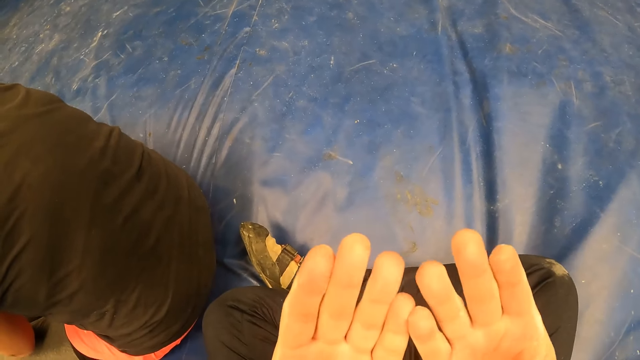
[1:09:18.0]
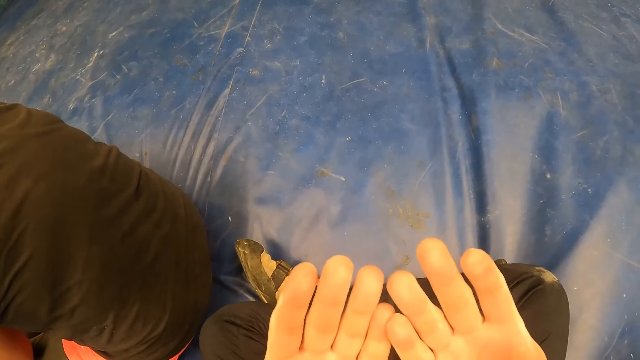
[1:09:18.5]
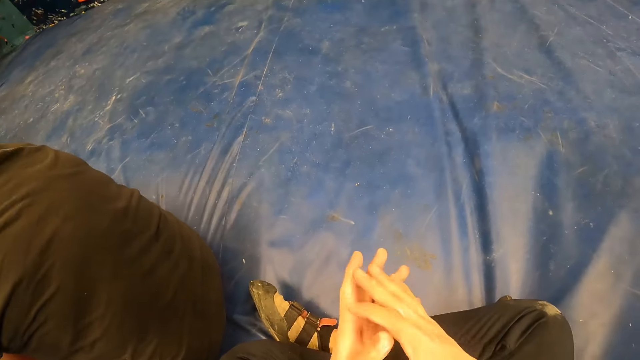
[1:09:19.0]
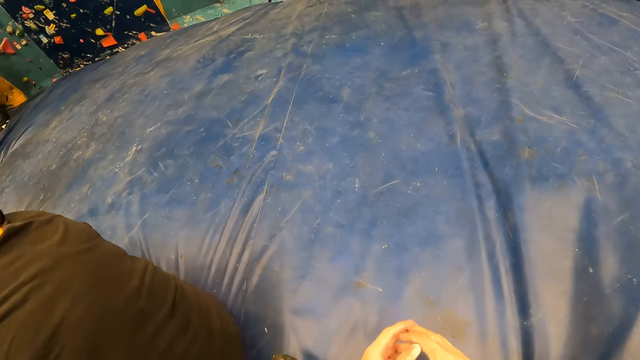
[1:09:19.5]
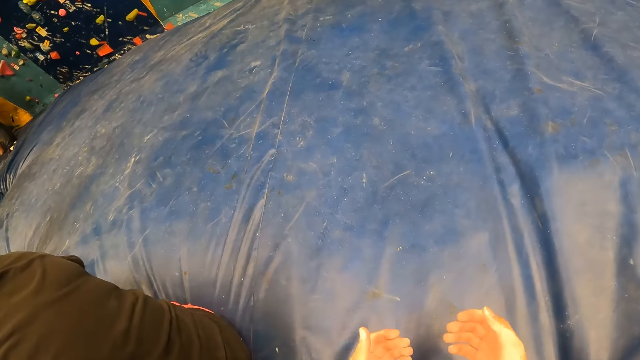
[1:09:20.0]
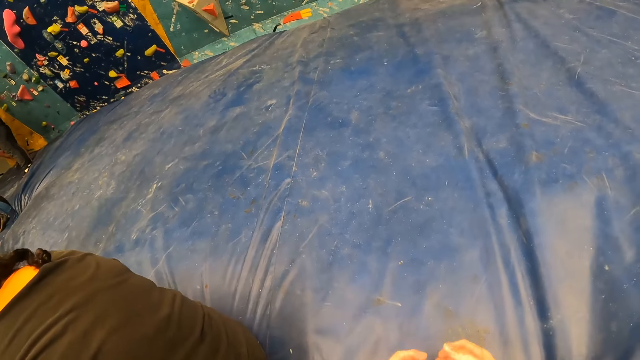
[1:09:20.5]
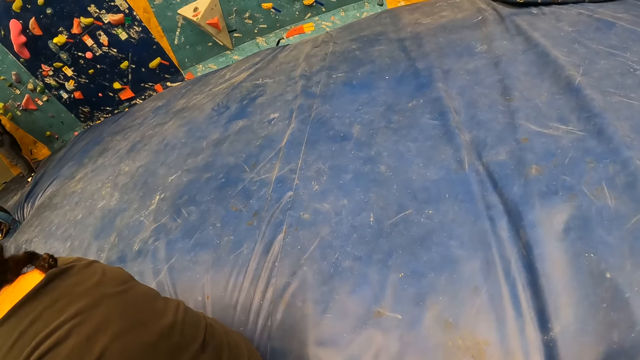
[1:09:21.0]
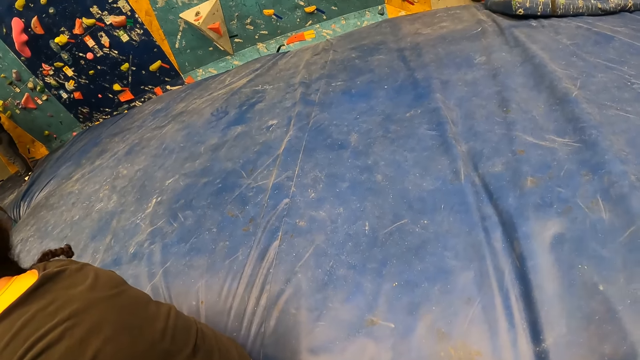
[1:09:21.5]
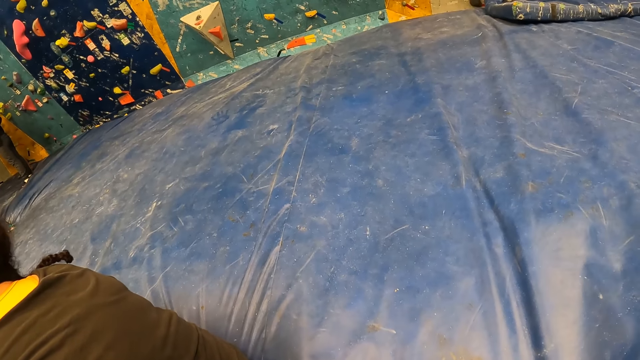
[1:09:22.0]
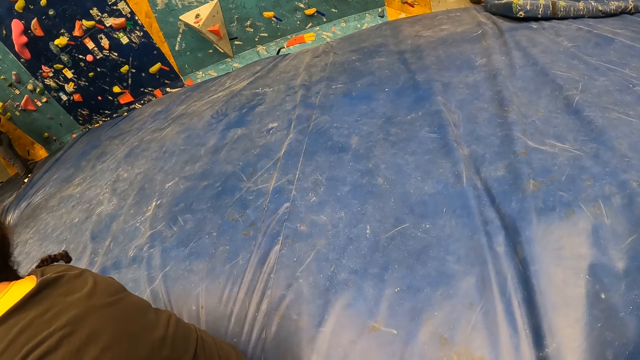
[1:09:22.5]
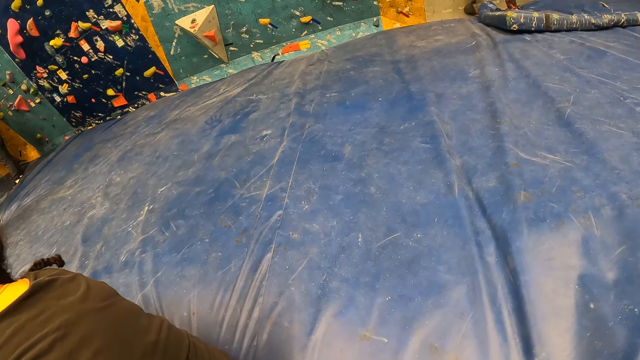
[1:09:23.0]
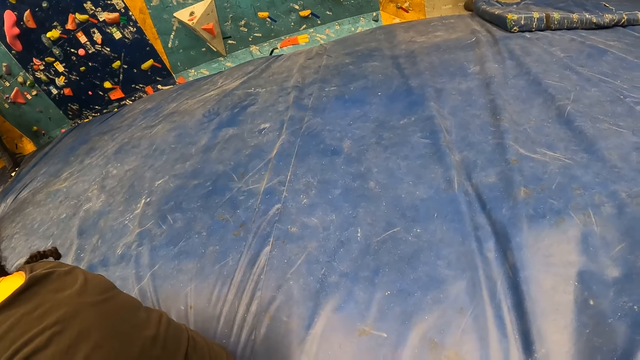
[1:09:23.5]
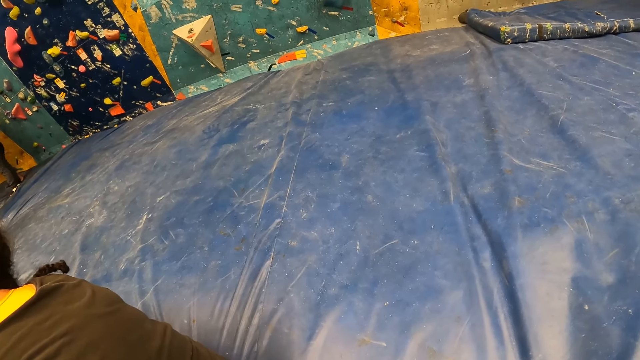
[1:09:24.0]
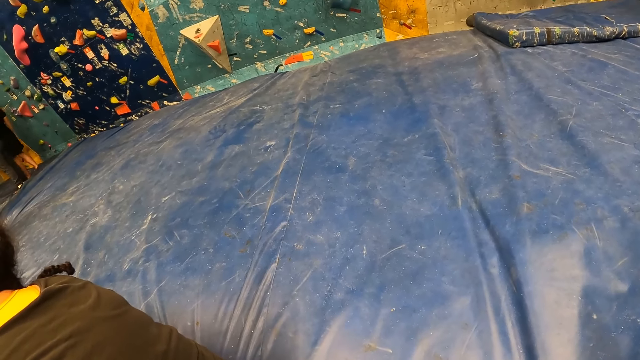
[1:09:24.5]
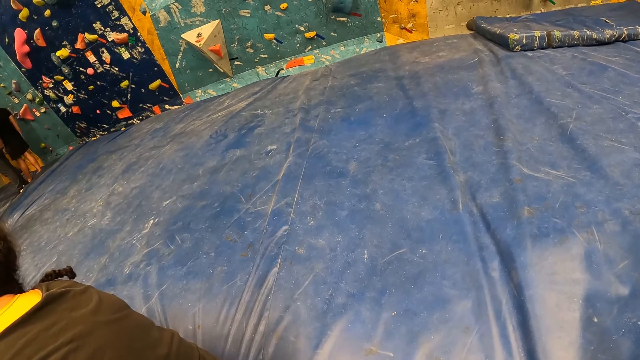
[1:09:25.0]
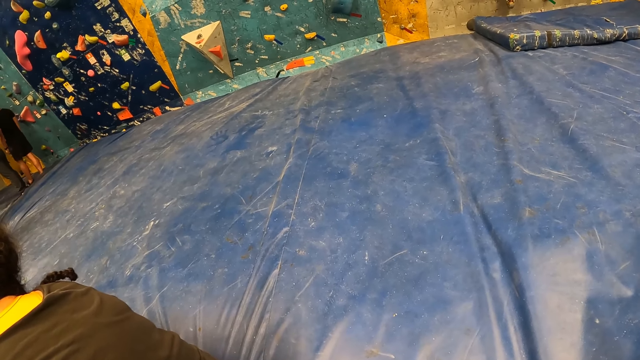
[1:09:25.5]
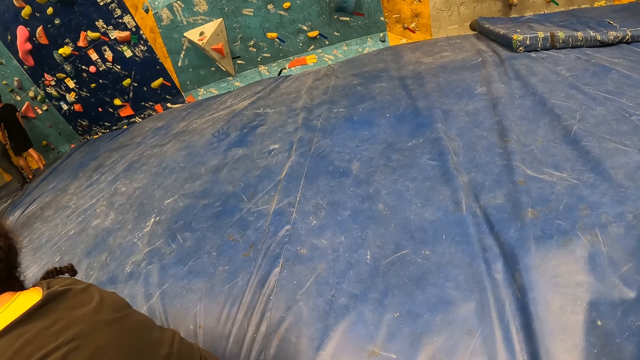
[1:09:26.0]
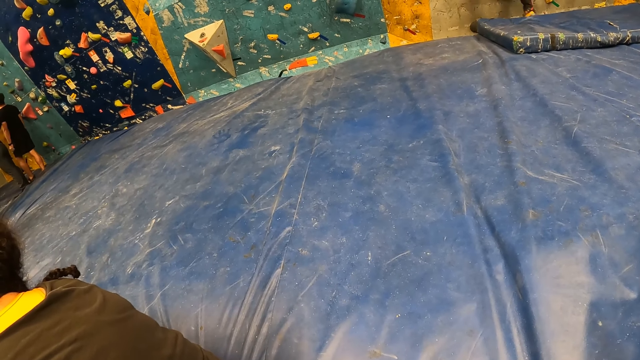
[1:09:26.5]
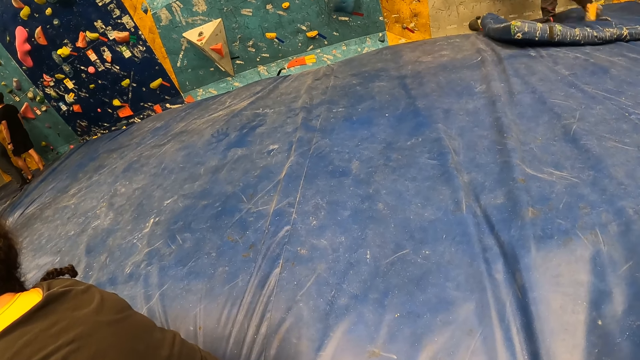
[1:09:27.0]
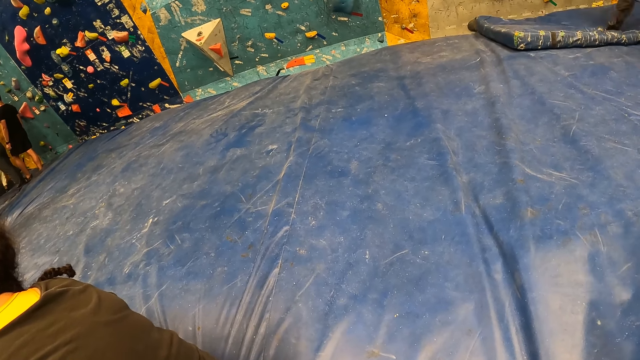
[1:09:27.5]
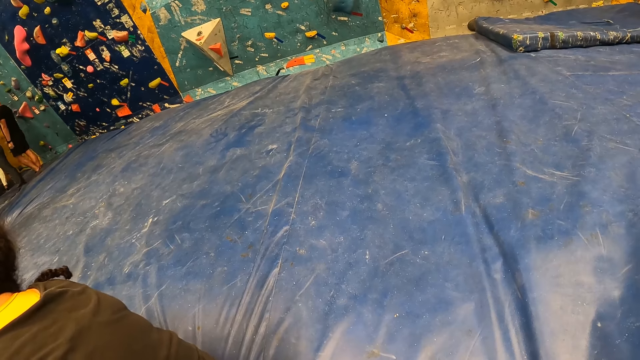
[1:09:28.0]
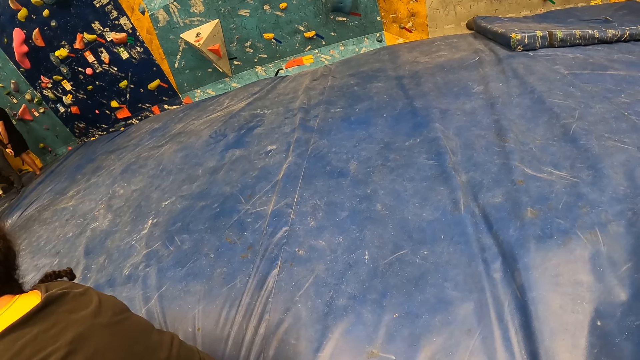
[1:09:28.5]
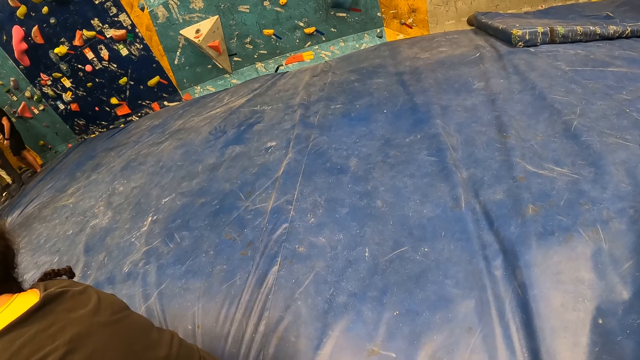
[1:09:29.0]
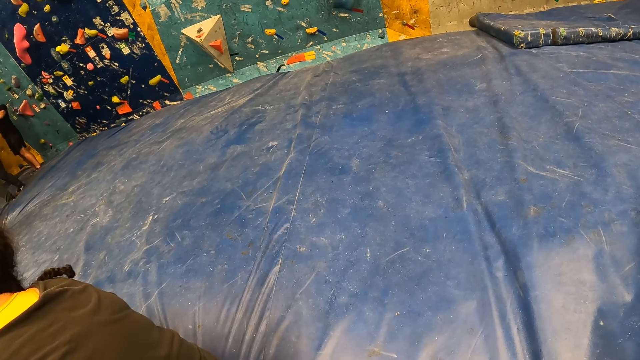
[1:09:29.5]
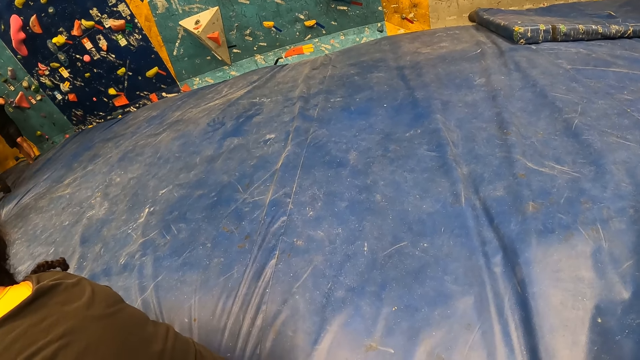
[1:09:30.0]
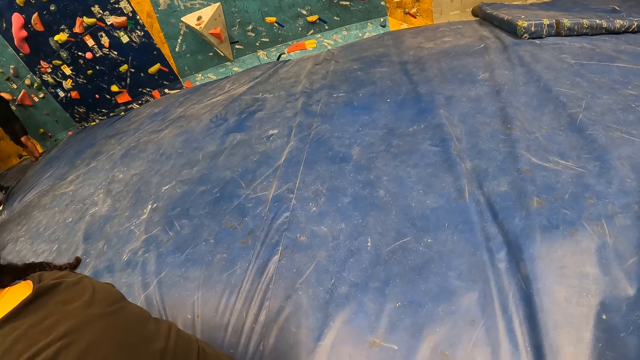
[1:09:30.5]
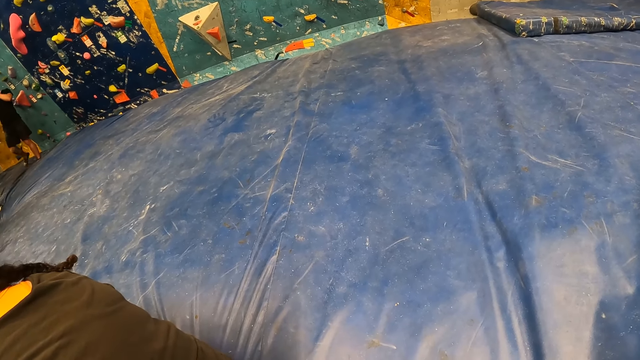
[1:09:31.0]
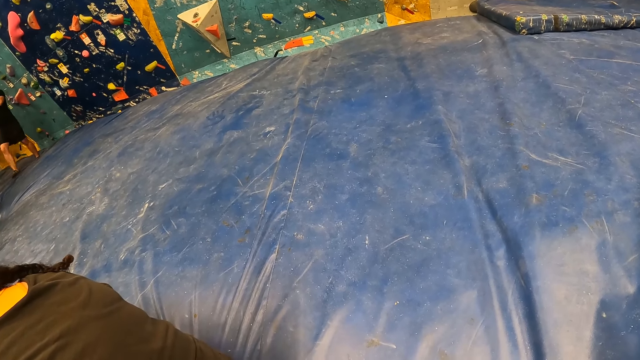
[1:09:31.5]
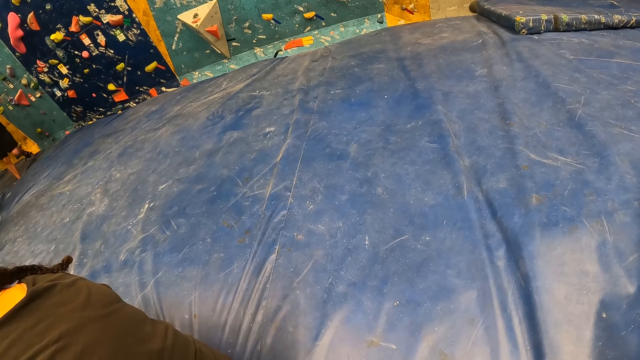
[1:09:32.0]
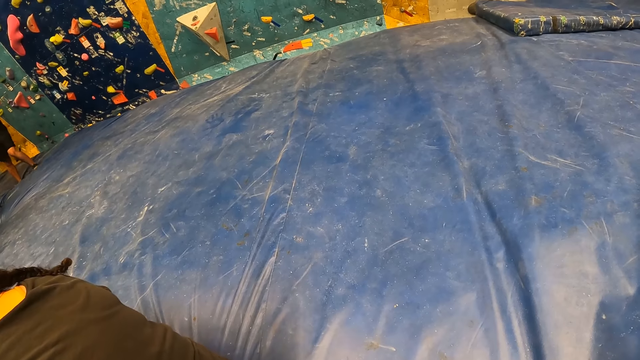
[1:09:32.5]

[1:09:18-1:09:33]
The camera wearer stretches his hands. He looks around the room. A man lands on the bouldering mat. The man moves around the room.

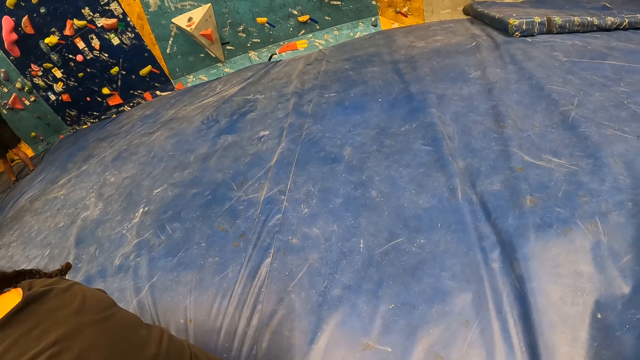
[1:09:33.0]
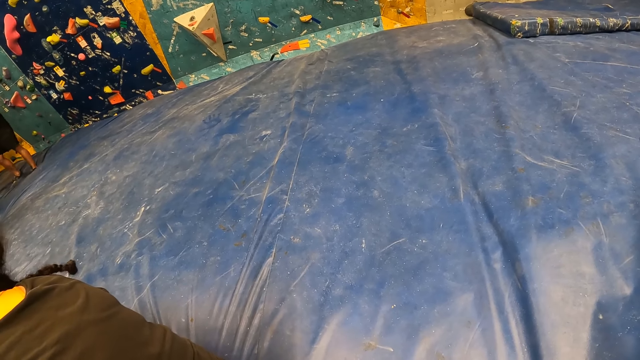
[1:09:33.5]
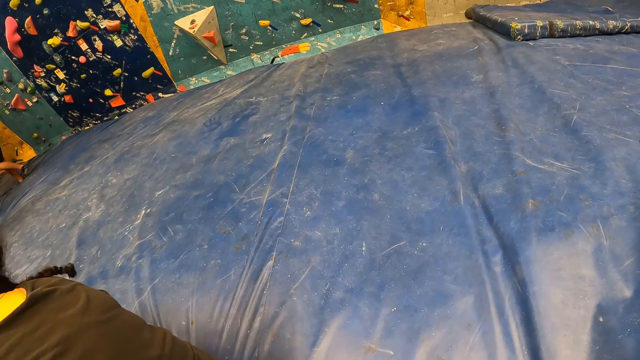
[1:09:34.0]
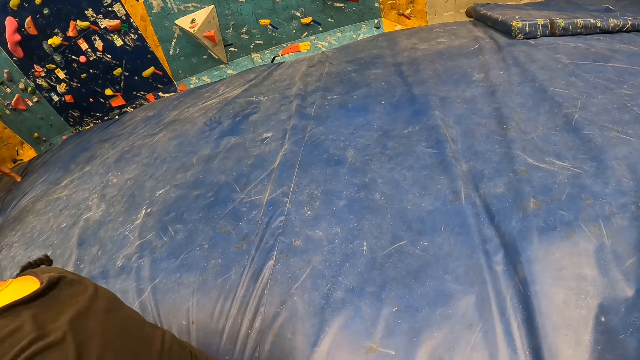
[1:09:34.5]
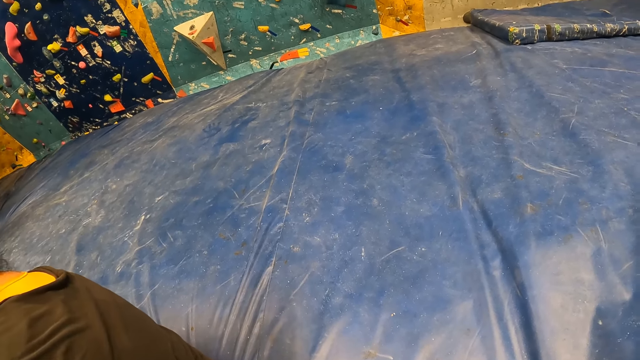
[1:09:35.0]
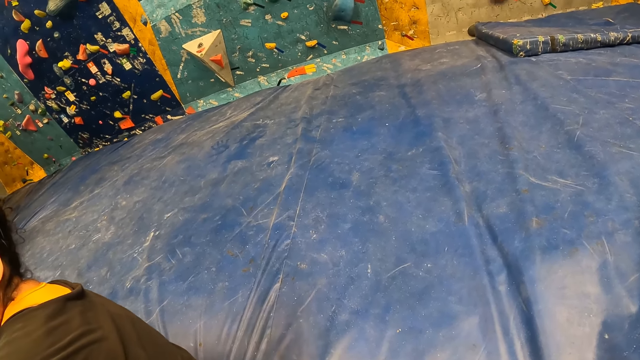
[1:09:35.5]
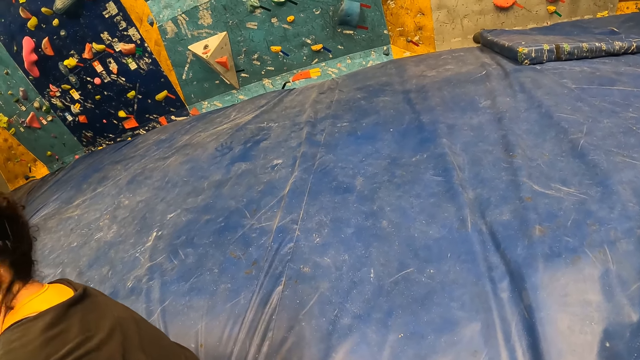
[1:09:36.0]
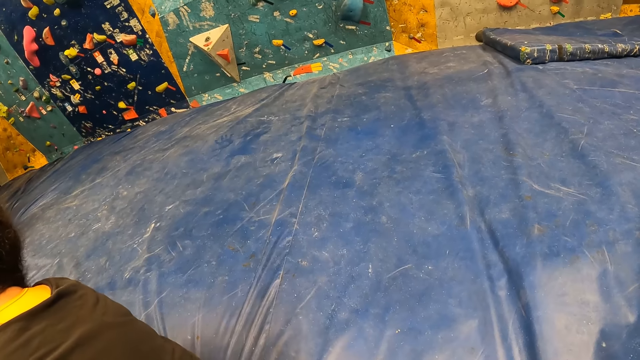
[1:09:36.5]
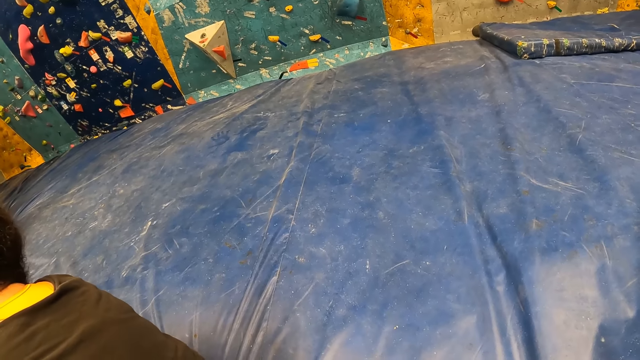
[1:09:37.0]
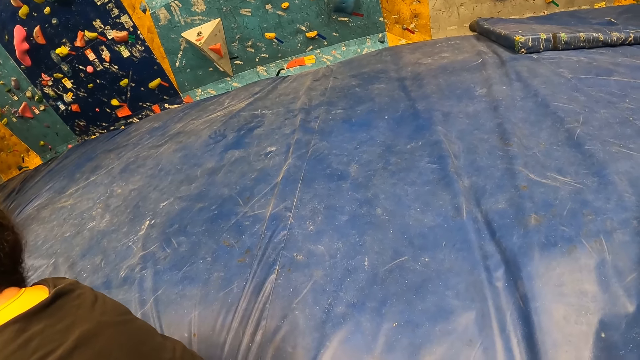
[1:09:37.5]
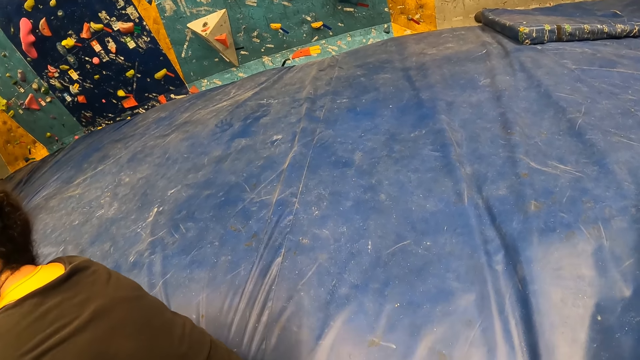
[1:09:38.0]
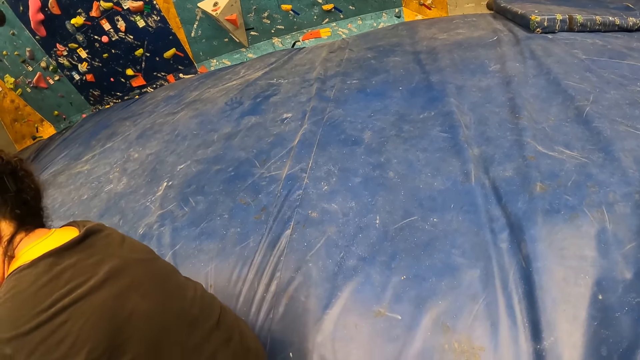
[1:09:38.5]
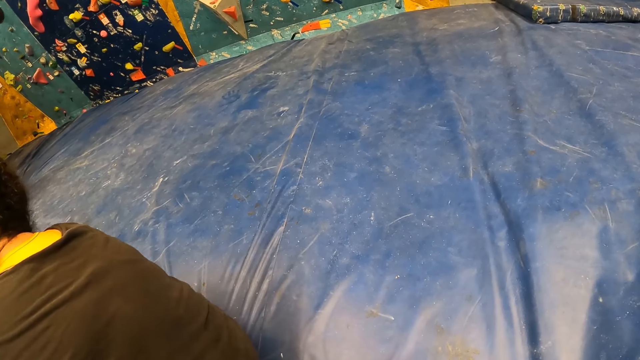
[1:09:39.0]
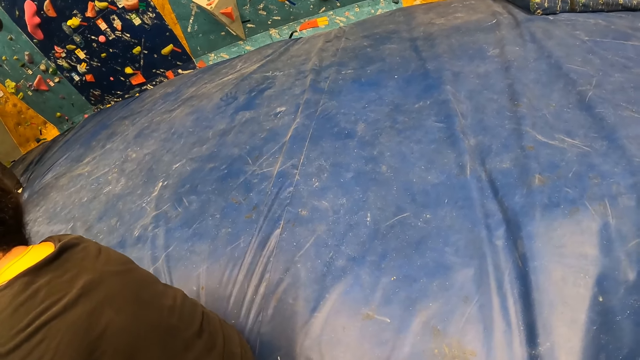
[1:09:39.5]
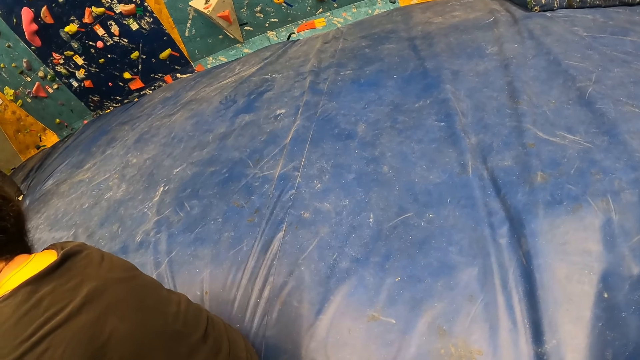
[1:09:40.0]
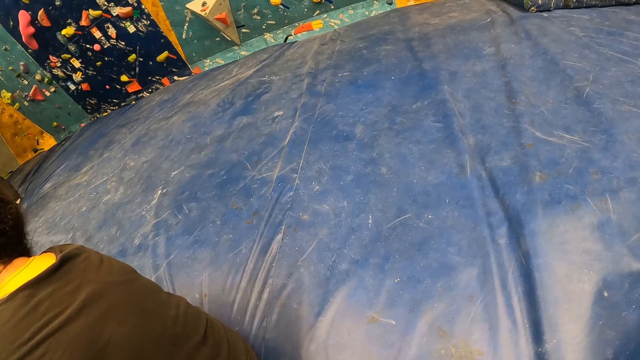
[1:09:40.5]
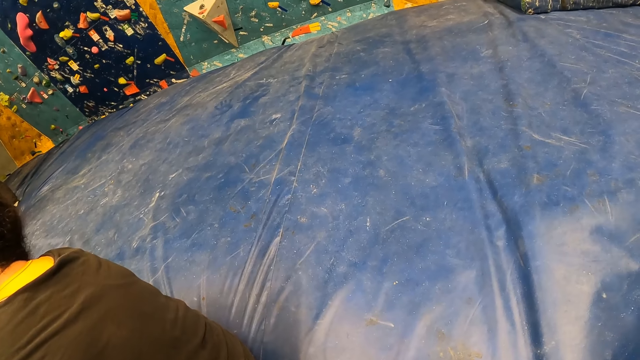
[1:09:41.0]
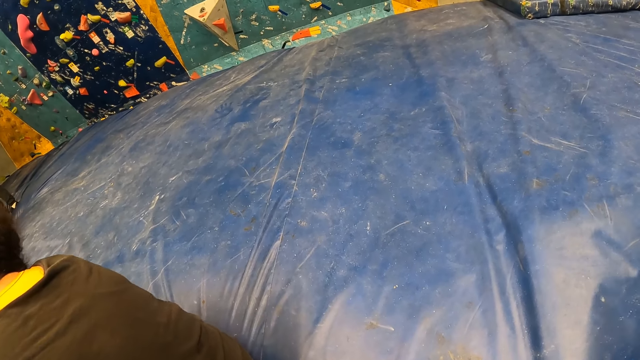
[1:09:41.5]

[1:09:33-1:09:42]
The camera wearer looks around the room.
